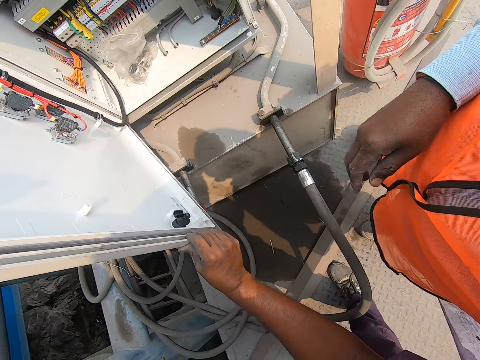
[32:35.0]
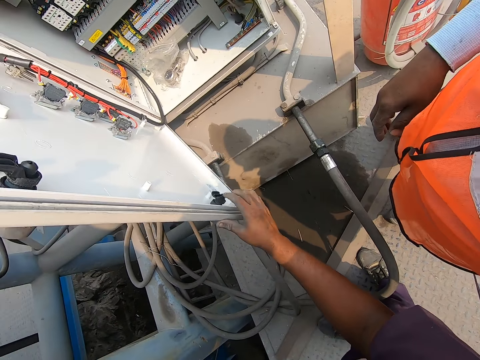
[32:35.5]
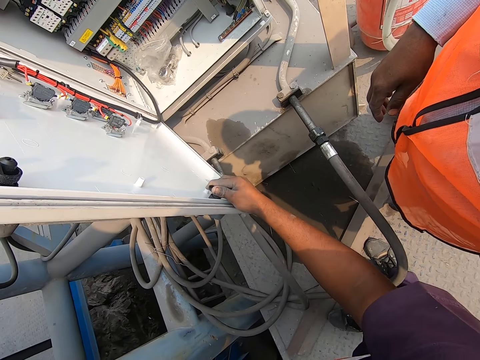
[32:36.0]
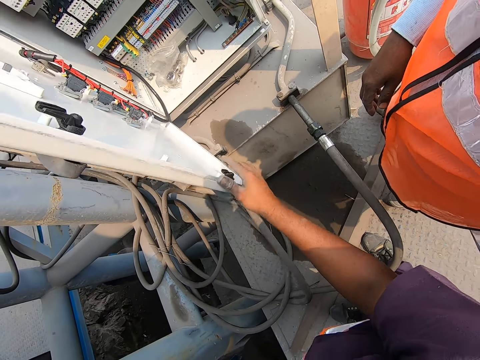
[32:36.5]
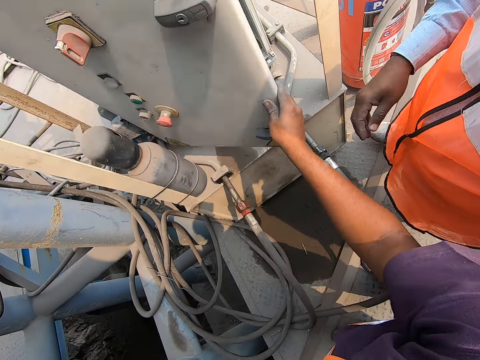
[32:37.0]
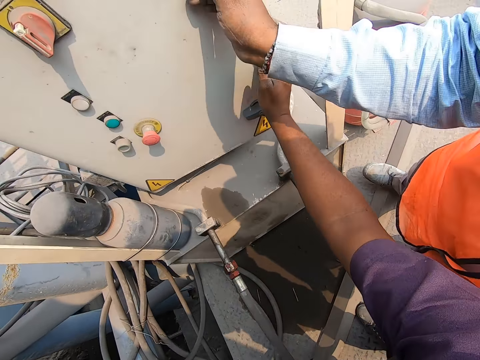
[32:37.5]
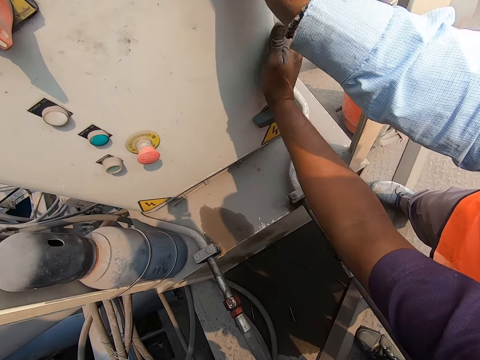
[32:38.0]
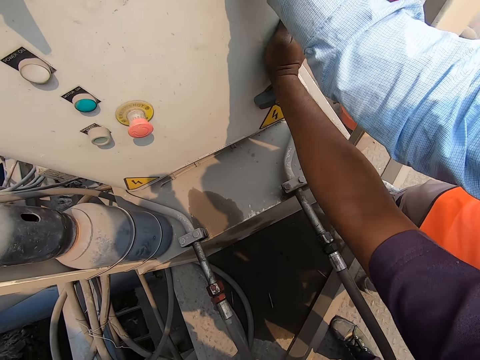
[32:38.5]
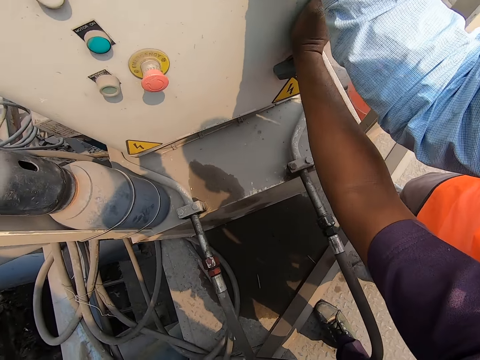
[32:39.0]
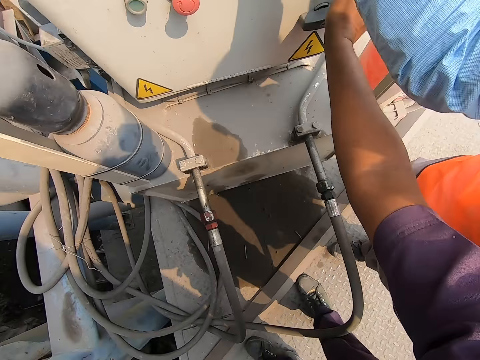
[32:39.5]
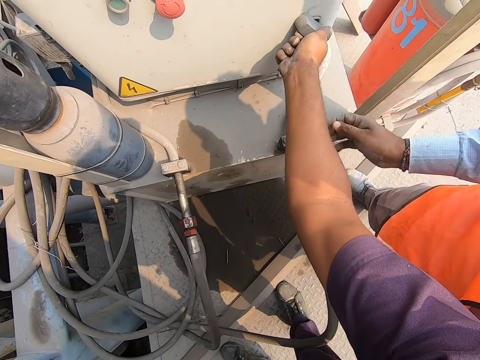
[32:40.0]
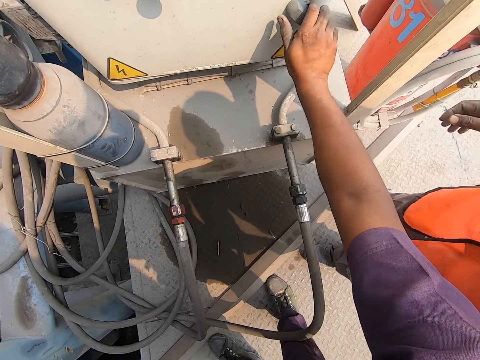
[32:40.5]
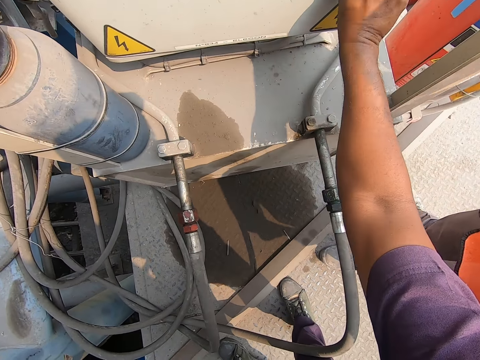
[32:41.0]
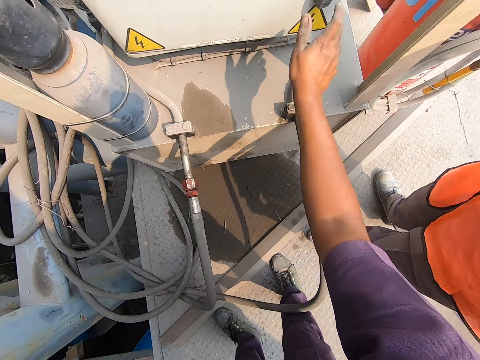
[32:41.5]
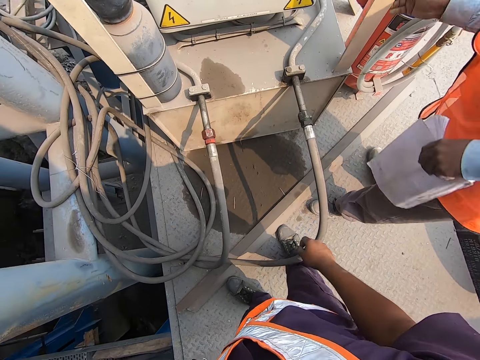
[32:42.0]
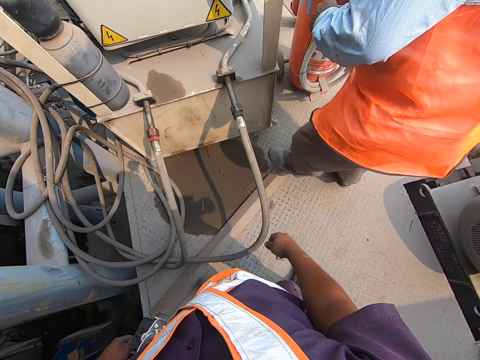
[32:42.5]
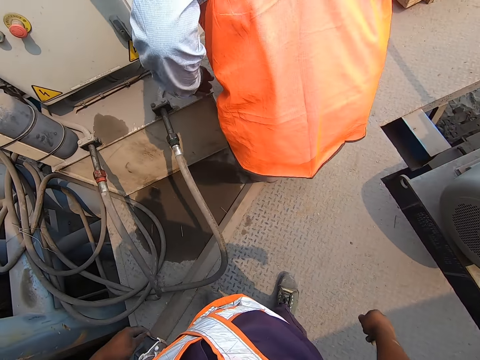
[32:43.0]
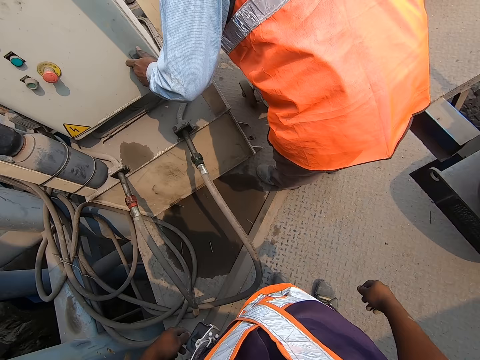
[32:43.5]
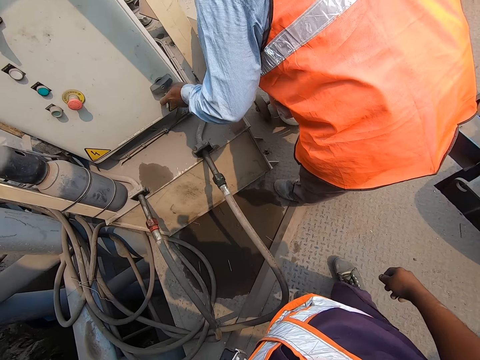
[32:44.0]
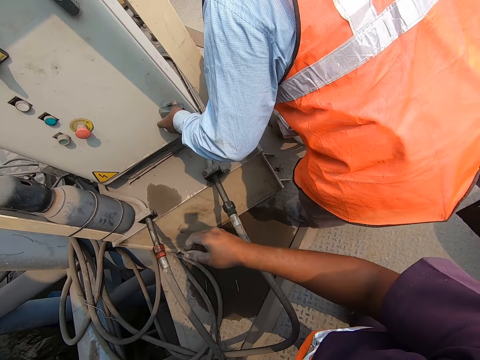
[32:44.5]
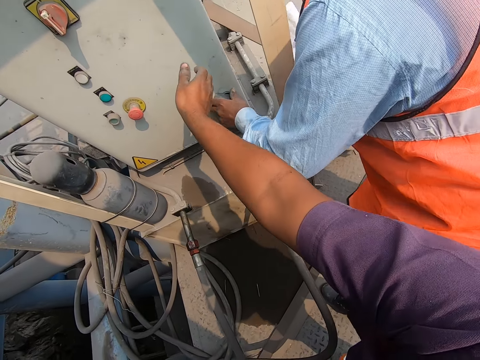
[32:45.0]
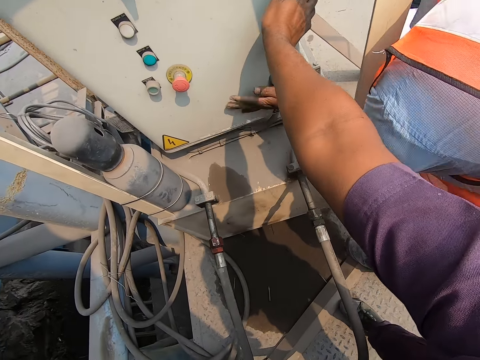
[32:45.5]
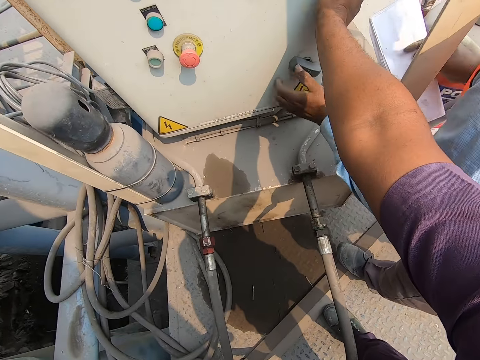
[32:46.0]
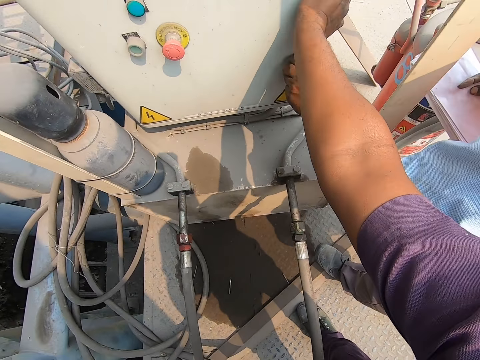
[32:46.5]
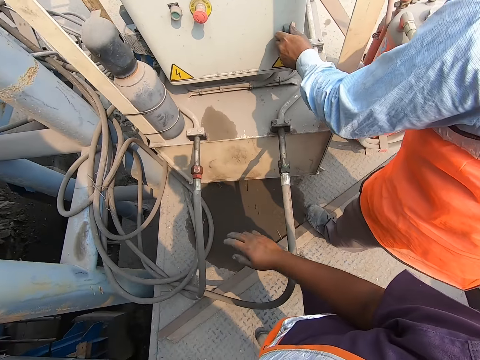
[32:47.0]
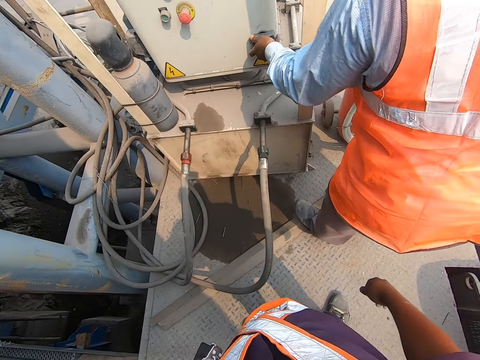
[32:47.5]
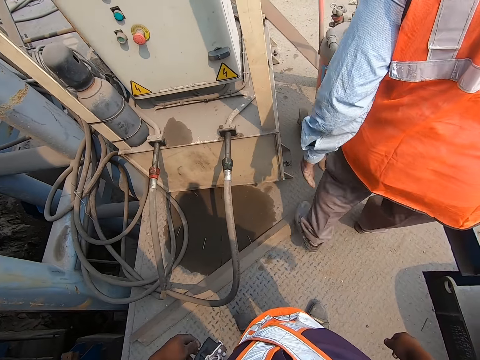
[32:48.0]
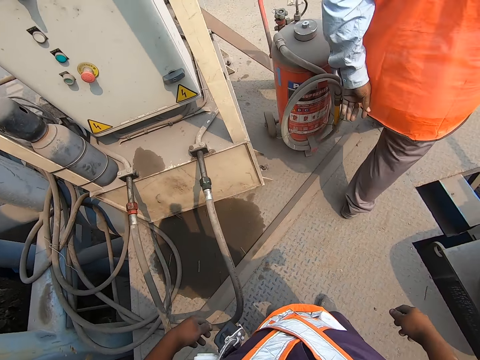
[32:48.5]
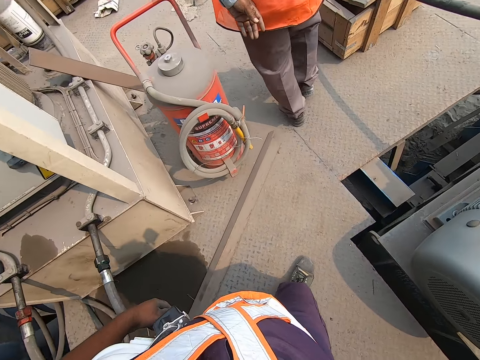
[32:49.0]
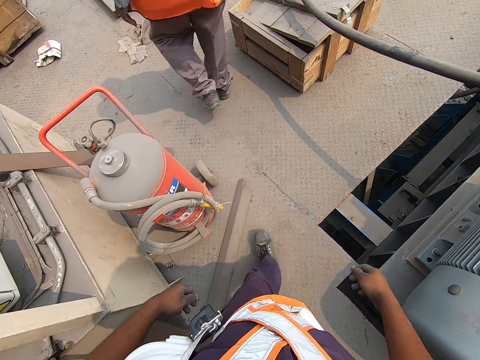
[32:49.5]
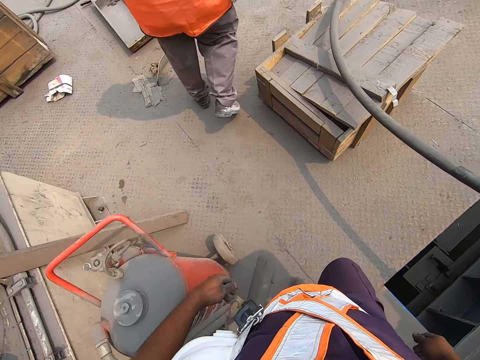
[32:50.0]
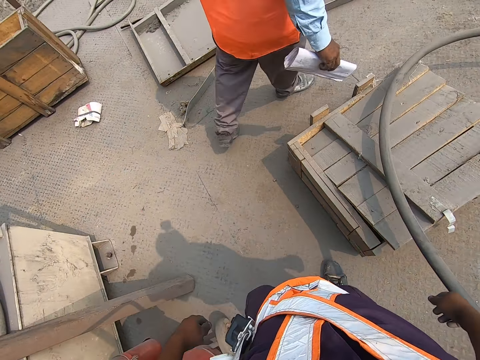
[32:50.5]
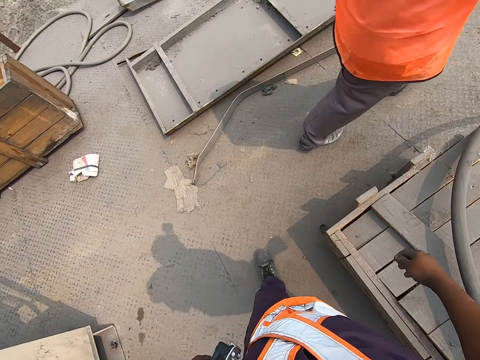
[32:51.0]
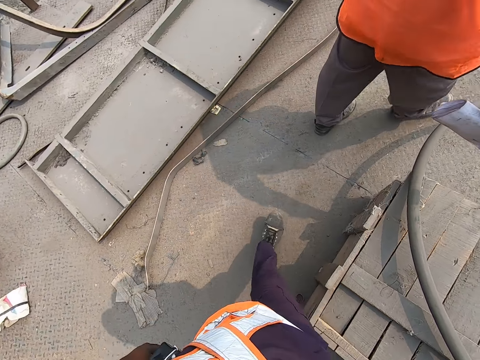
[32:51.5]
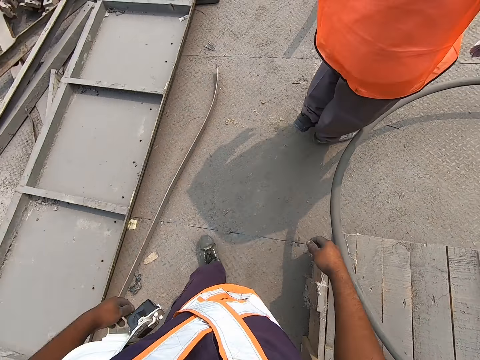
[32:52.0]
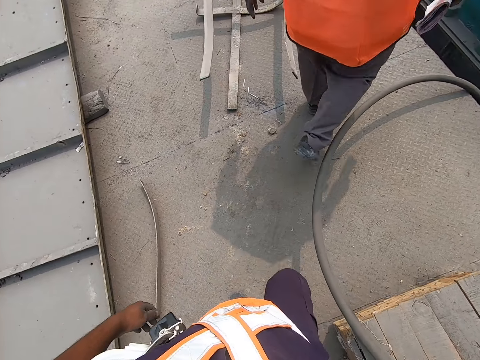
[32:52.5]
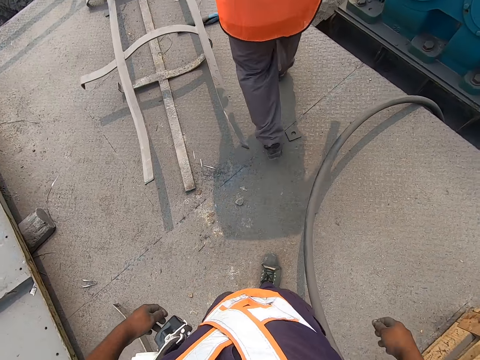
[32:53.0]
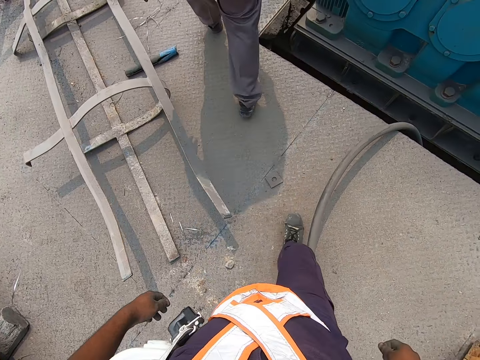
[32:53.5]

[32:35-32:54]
The camera wearer adjusts the lock behind the control cabinet door with his right hand. He closes the control cabinet door with his right hand. The man pushes the control cabinet door with his right hand. The camera wearer locks the control cabinet with his right hand. The man unlocks the control cabinet with his left hand, hits the control cabinet with his left hand, and locks the control cabinet with his left hand. The camera wearer and the man walk away from the control cabinet on the decker.

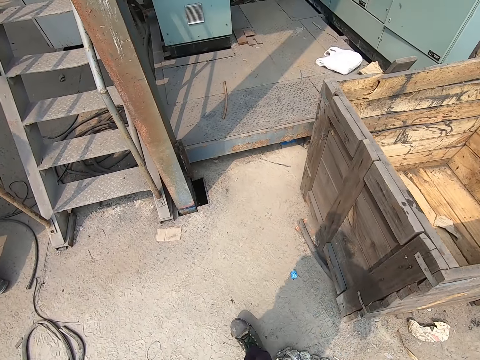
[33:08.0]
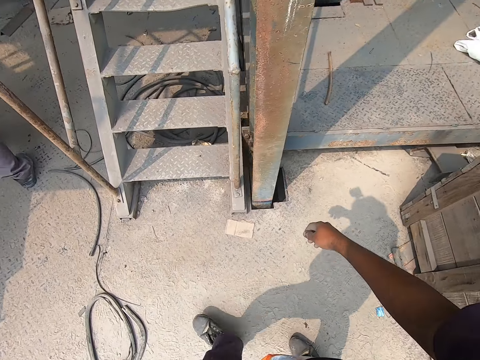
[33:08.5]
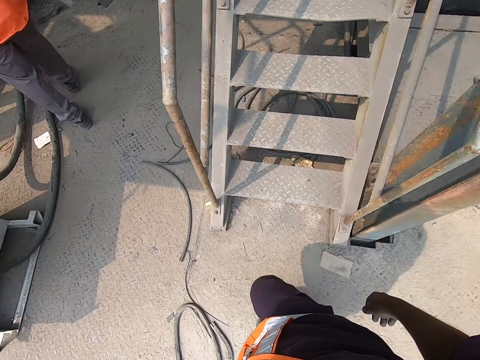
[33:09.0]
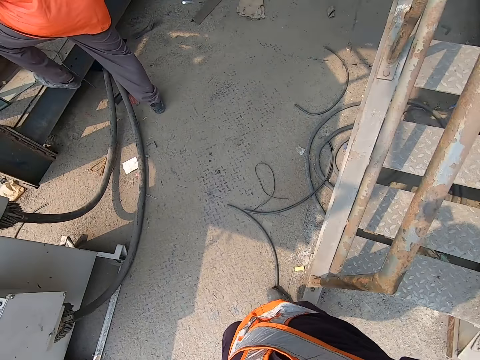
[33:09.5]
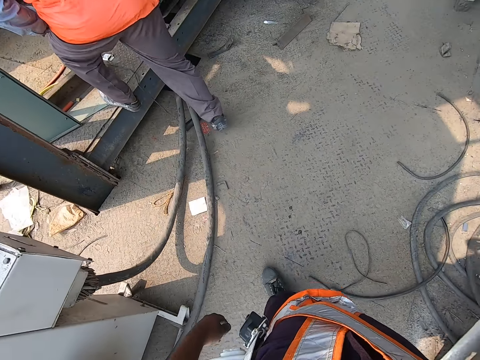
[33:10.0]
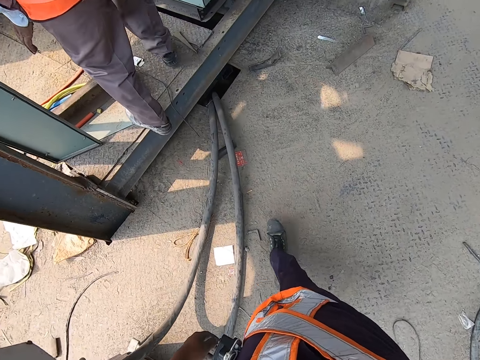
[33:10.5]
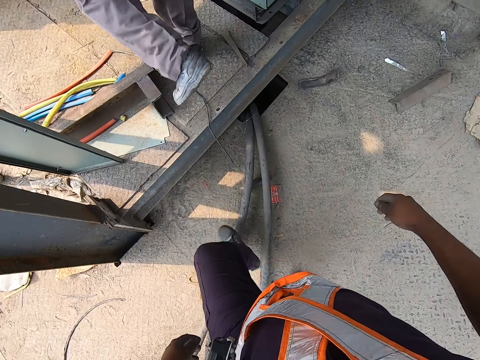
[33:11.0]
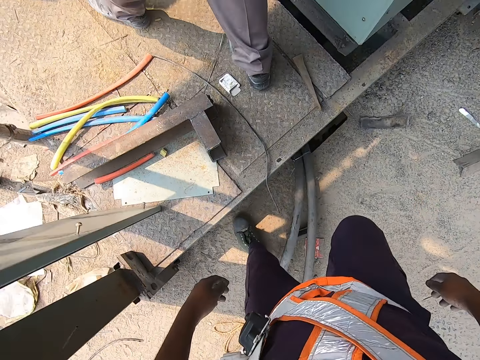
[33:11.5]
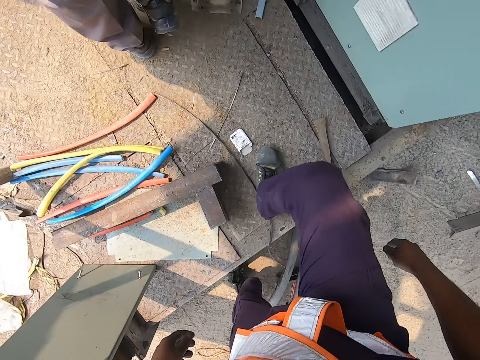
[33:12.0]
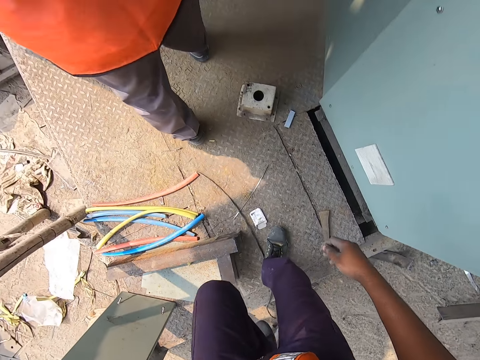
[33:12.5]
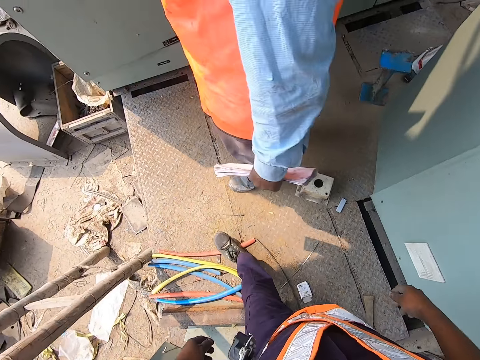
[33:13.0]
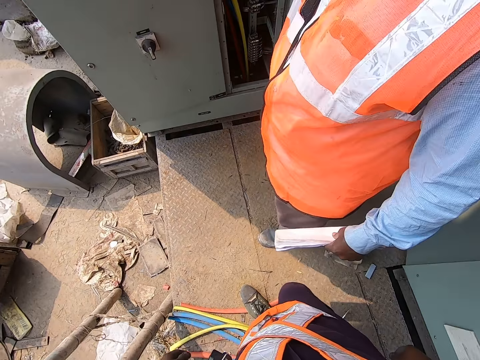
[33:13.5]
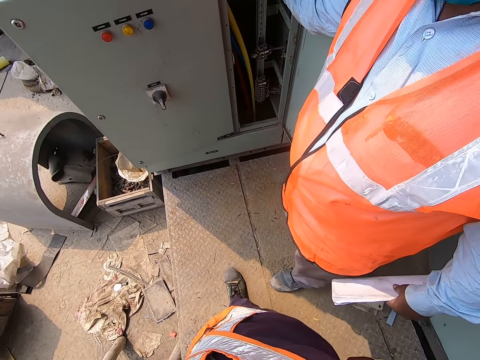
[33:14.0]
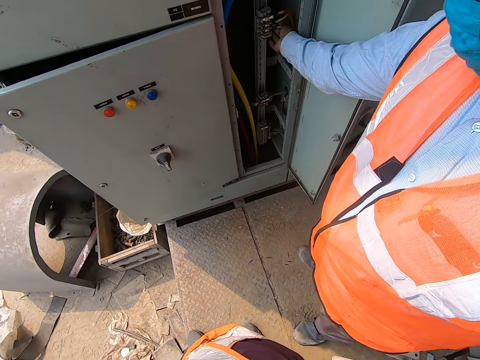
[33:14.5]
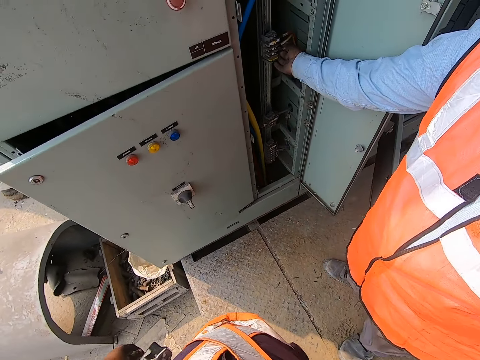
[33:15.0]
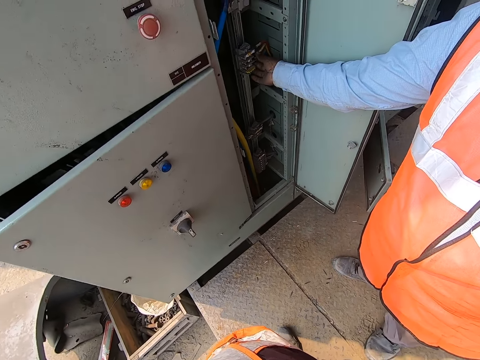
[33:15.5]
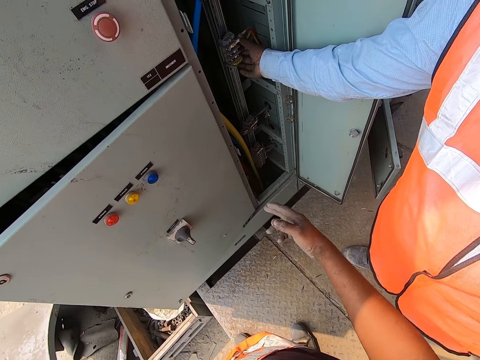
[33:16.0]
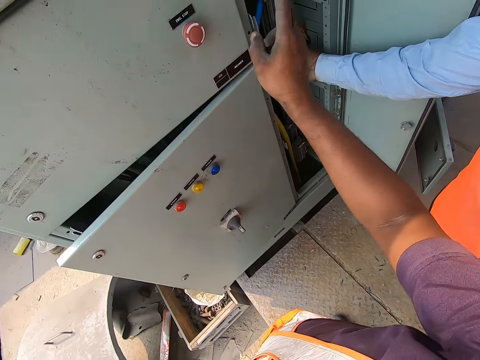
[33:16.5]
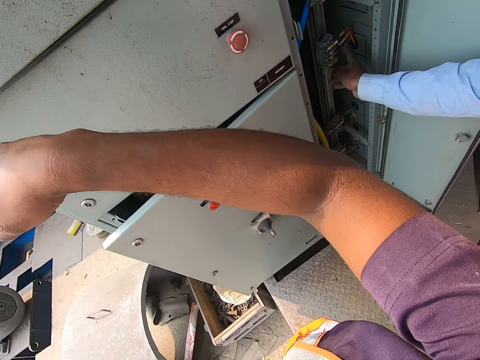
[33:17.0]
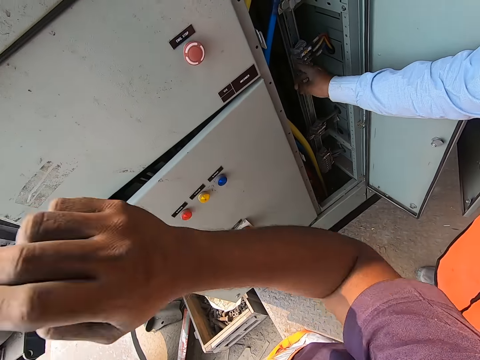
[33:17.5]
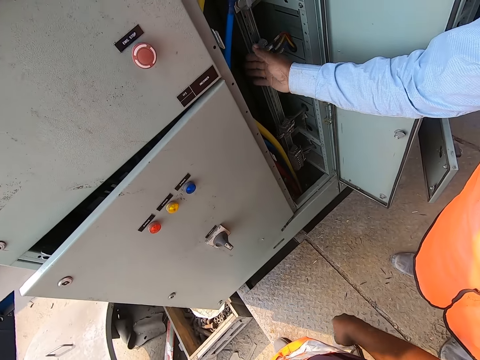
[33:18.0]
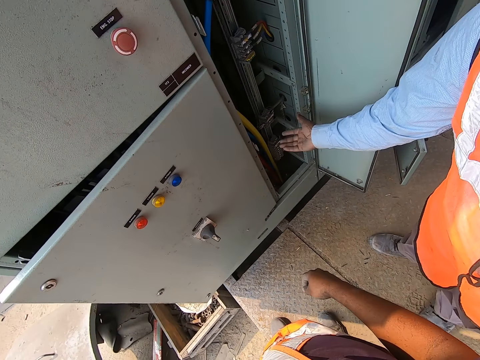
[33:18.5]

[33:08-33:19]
The man climbs a platform. The camera wearer climbs the platform. The man converses with the camera wearer. The camera wearer makes hand gestures with his right hand. The man makes hand gestures with his right hand.
